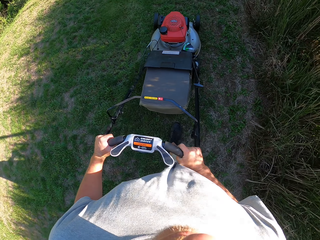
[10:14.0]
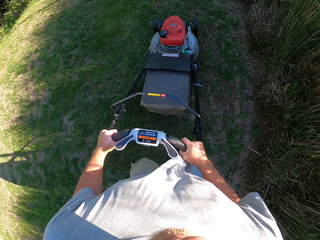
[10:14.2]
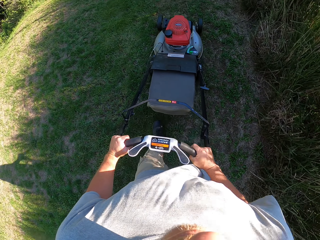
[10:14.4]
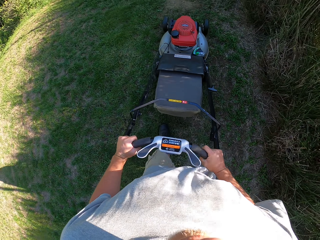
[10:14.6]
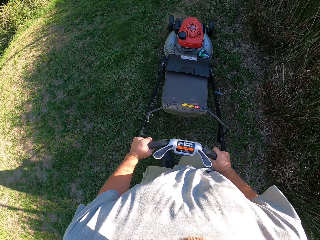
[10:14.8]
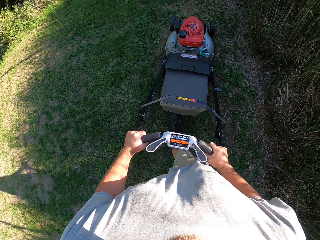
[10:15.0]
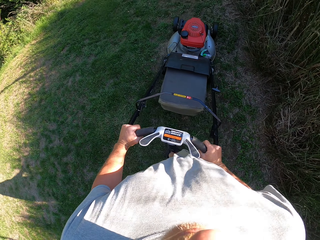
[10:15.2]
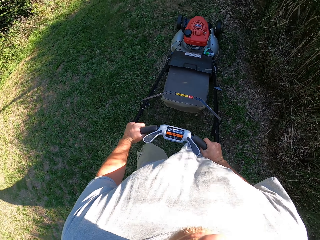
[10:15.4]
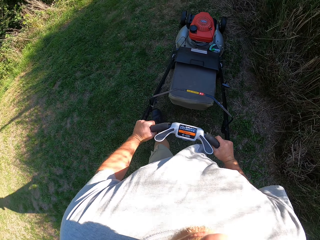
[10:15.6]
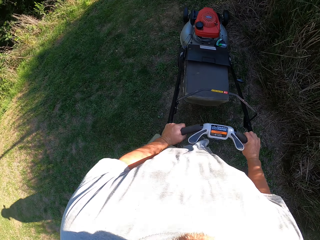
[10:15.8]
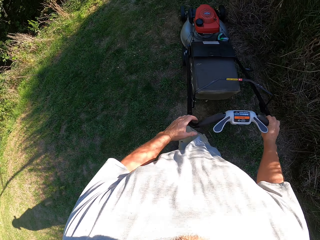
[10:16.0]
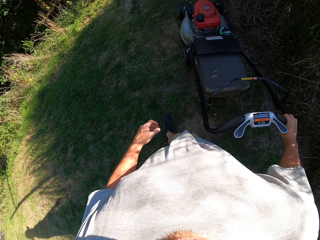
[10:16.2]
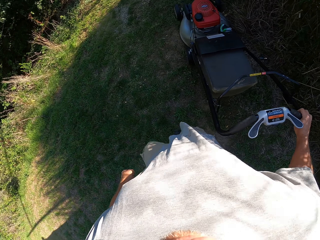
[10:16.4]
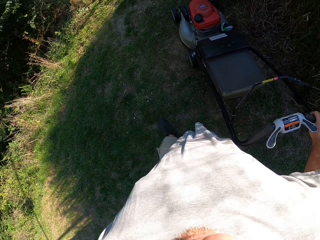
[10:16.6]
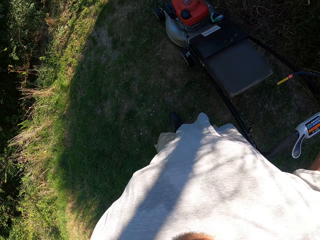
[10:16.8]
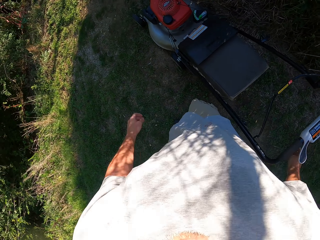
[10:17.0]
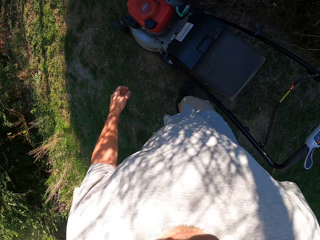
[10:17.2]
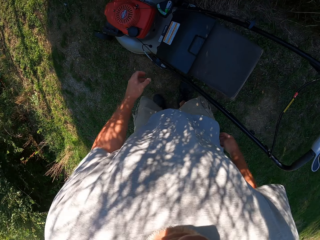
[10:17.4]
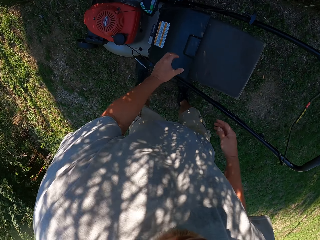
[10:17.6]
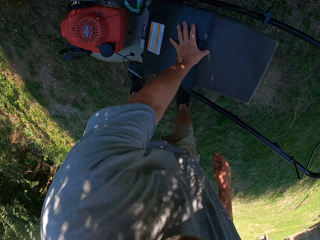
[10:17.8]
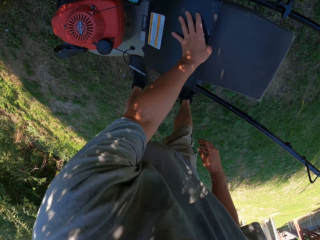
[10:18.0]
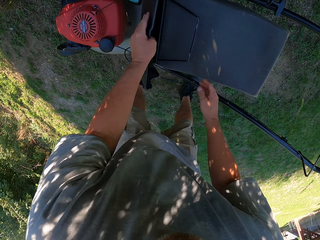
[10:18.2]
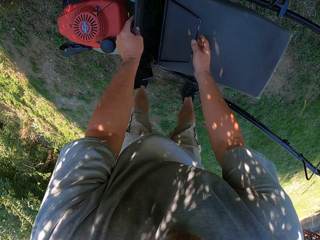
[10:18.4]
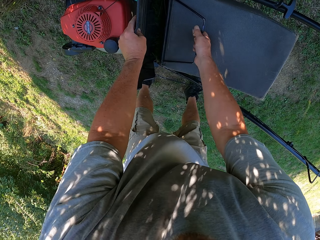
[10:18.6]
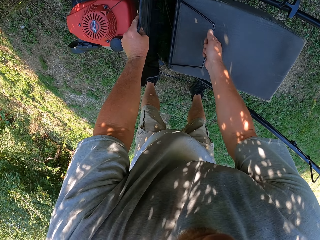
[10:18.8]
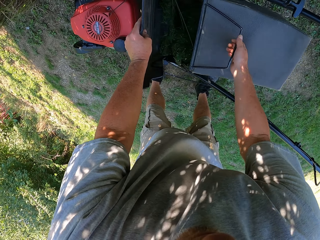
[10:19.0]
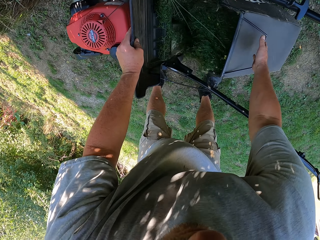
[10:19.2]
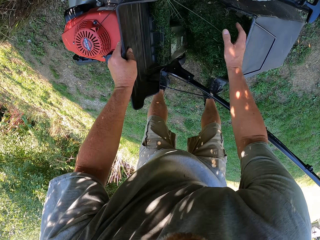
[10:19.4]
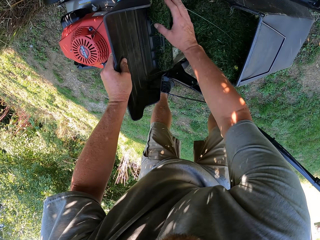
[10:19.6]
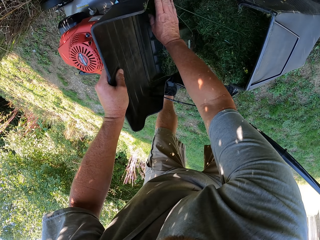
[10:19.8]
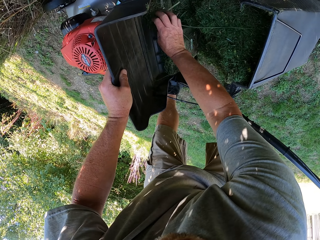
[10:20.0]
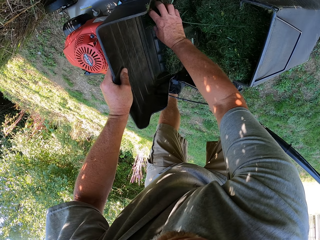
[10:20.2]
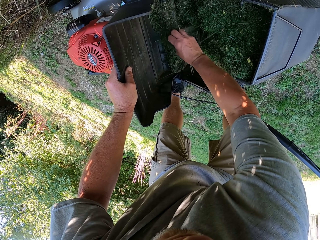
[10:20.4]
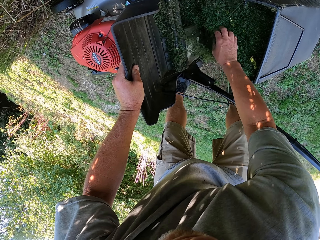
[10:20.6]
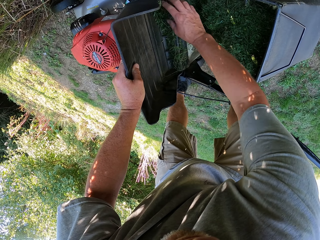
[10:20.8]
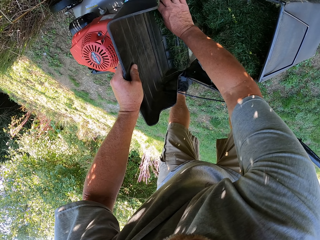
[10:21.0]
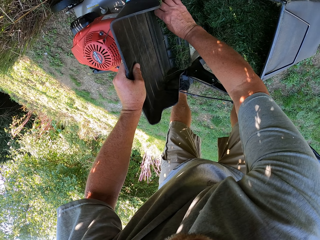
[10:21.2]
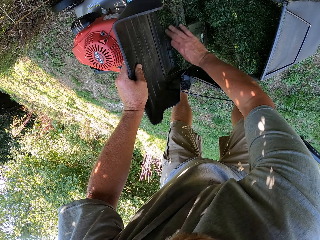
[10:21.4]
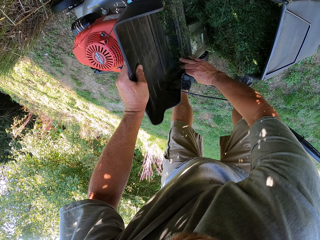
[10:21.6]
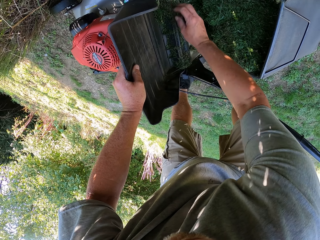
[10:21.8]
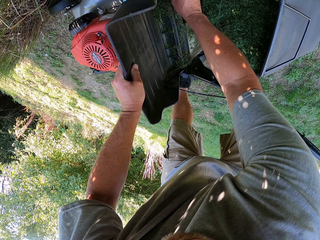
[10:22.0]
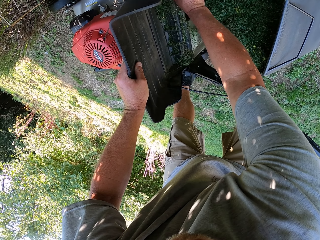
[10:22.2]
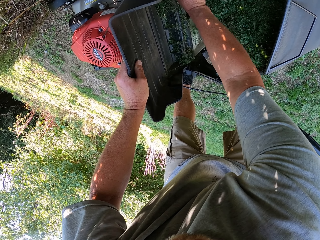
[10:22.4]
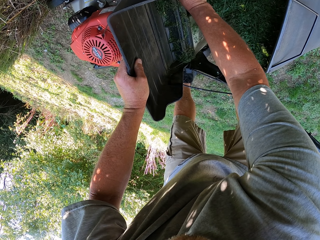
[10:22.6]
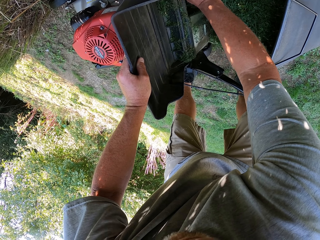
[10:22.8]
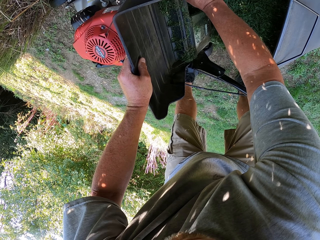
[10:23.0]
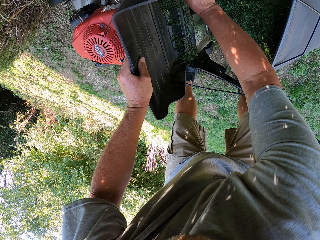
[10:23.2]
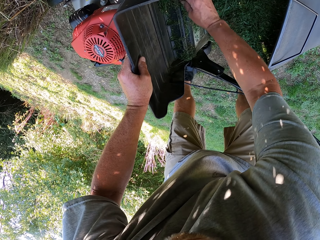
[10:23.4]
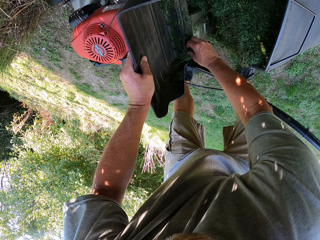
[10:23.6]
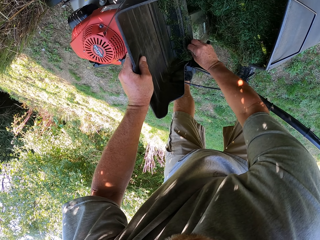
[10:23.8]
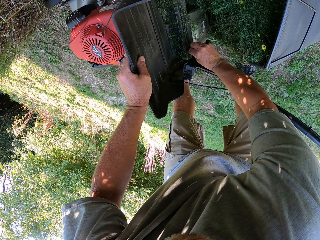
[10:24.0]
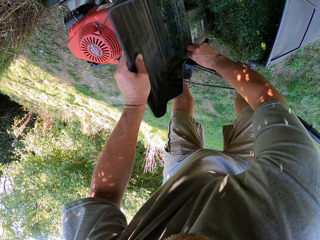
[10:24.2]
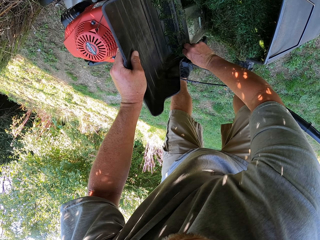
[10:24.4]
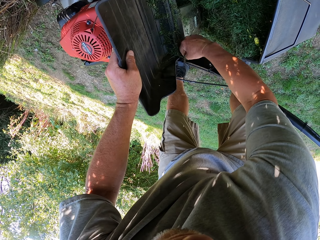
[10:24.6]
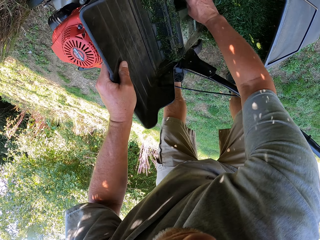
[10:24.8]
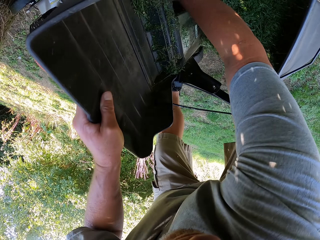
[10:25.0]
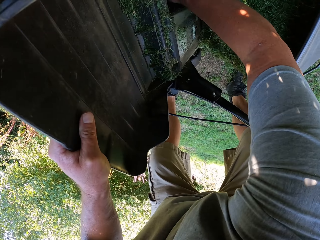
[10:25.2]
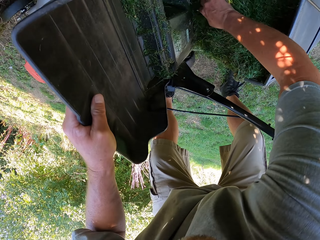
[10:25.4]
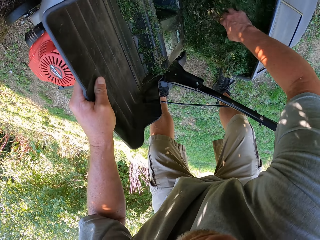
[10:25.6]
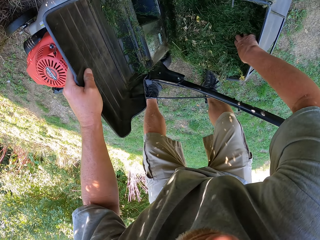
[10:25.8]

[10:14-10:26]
The camera wearer mows the lawn with the mower. They remove the grass bag from the lawn mower. They open the mower. They remove grass on the mower. They move.

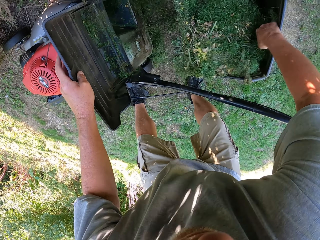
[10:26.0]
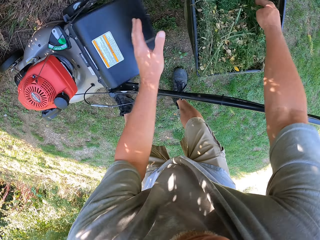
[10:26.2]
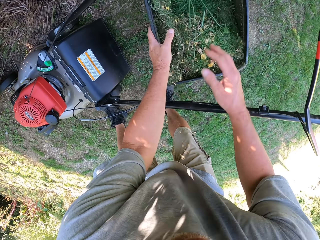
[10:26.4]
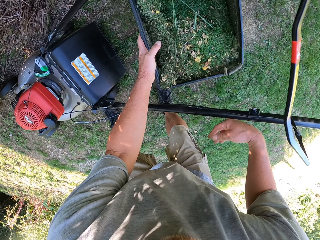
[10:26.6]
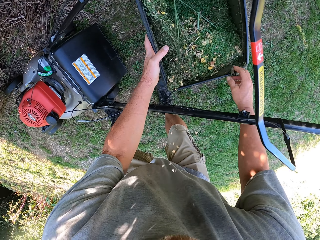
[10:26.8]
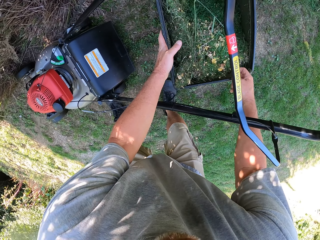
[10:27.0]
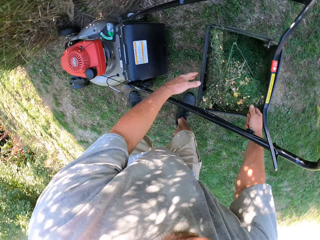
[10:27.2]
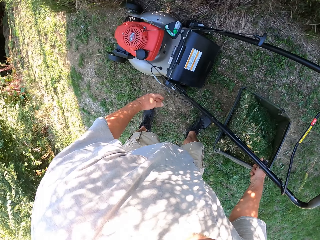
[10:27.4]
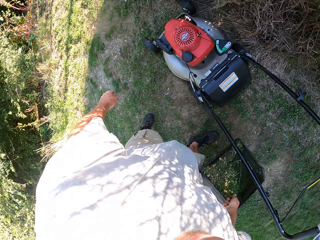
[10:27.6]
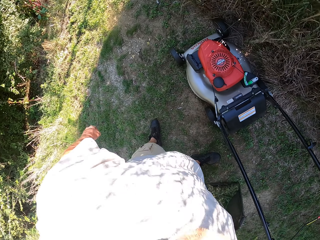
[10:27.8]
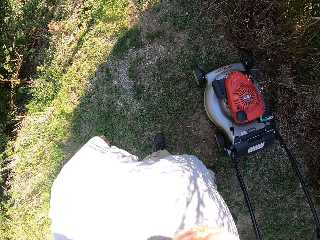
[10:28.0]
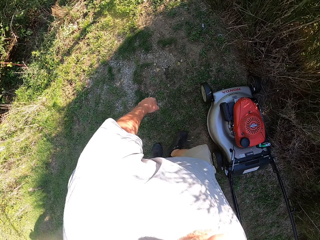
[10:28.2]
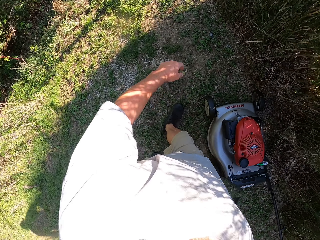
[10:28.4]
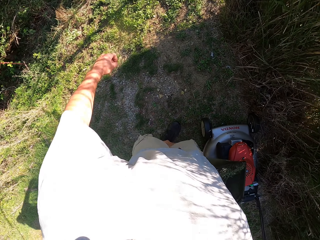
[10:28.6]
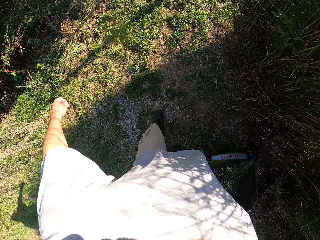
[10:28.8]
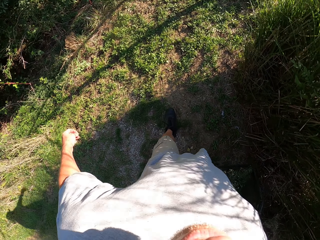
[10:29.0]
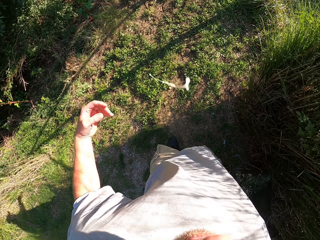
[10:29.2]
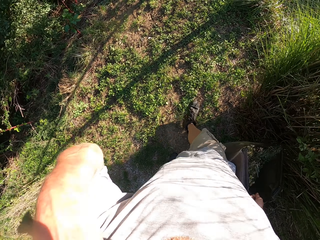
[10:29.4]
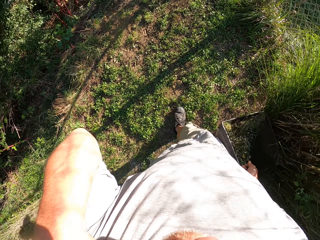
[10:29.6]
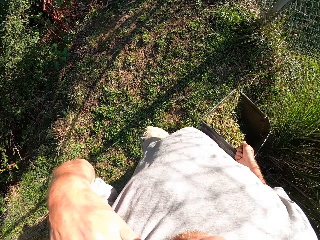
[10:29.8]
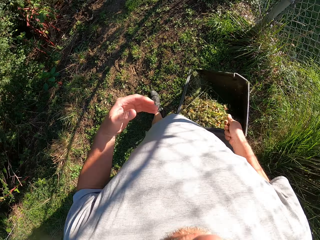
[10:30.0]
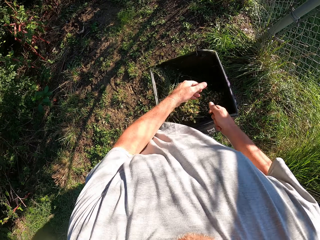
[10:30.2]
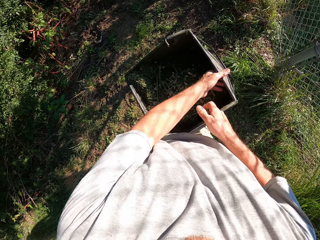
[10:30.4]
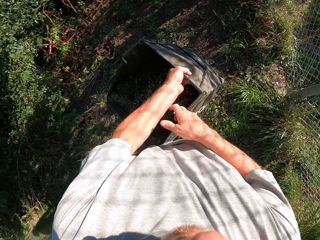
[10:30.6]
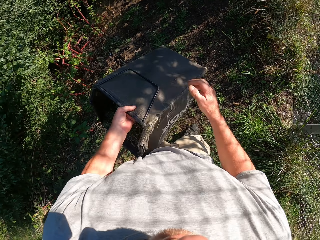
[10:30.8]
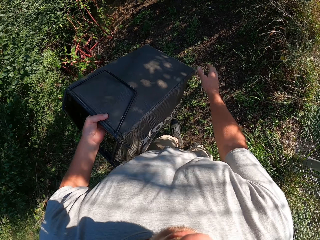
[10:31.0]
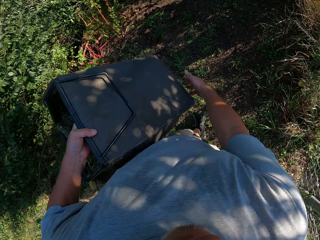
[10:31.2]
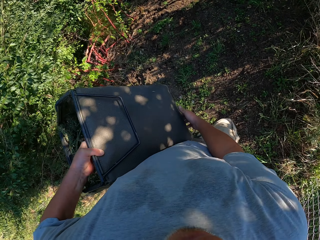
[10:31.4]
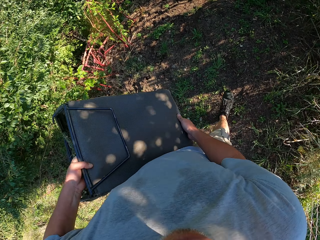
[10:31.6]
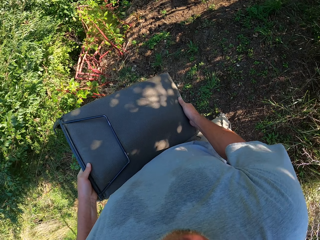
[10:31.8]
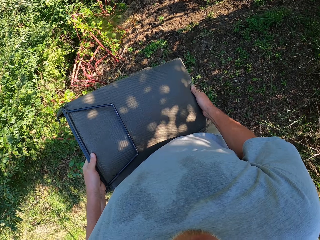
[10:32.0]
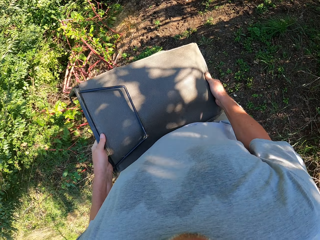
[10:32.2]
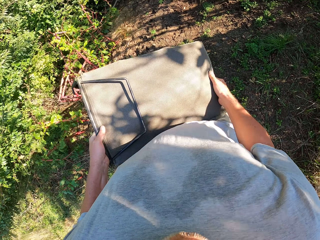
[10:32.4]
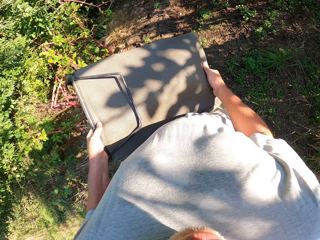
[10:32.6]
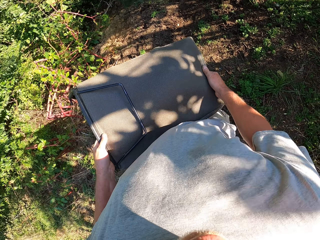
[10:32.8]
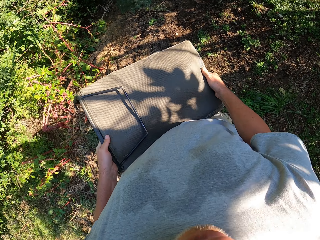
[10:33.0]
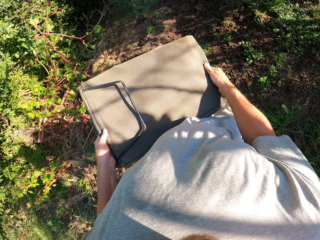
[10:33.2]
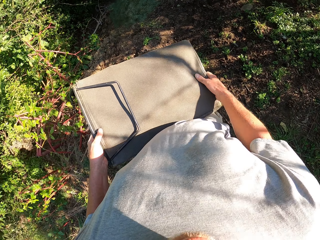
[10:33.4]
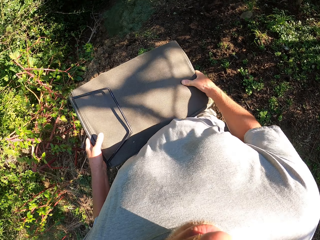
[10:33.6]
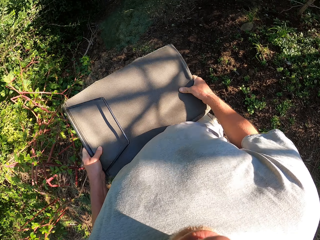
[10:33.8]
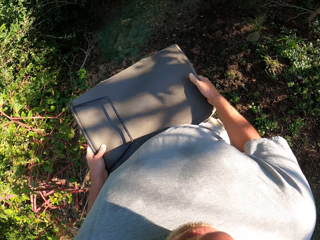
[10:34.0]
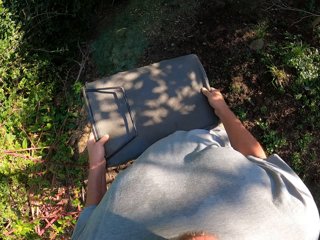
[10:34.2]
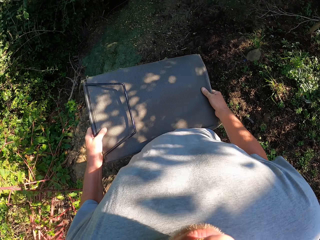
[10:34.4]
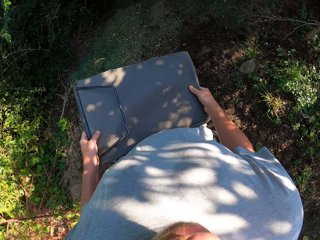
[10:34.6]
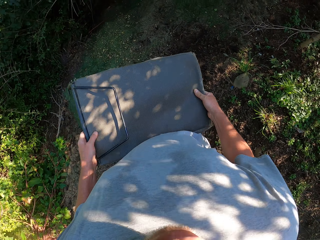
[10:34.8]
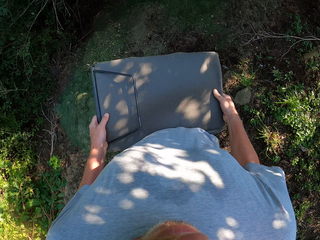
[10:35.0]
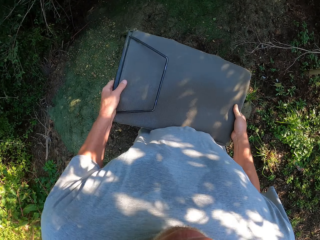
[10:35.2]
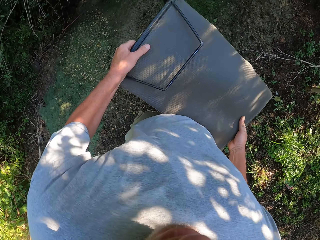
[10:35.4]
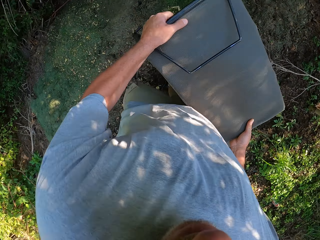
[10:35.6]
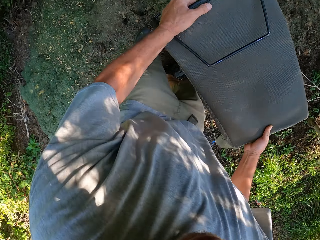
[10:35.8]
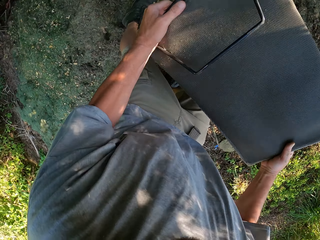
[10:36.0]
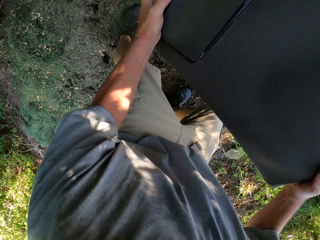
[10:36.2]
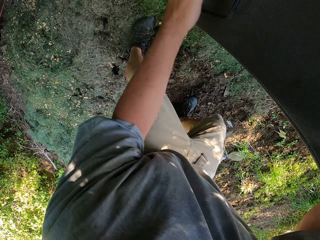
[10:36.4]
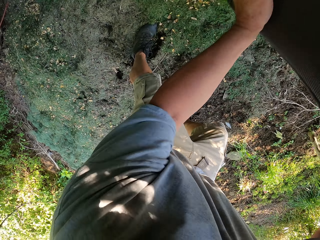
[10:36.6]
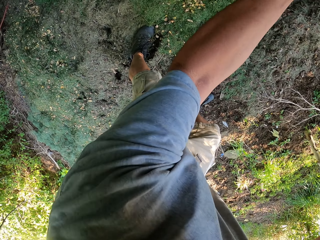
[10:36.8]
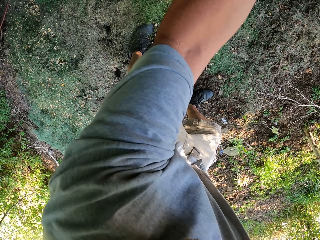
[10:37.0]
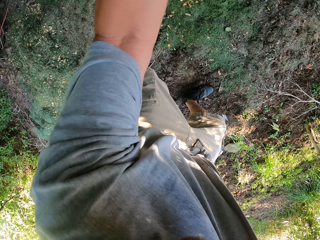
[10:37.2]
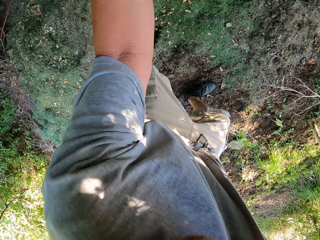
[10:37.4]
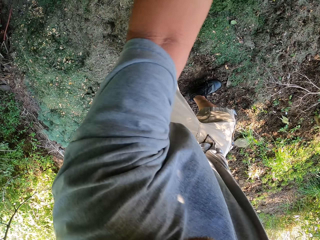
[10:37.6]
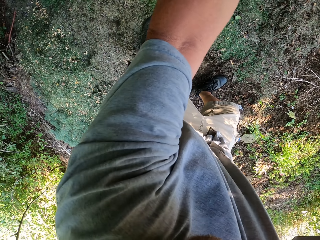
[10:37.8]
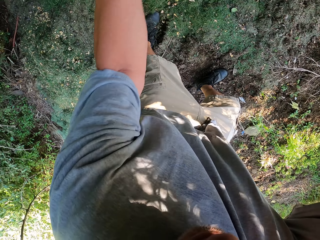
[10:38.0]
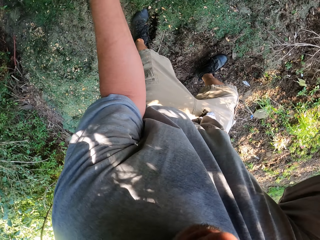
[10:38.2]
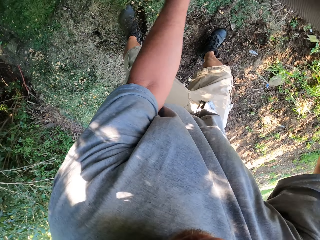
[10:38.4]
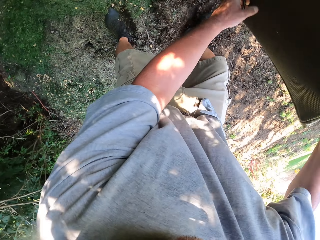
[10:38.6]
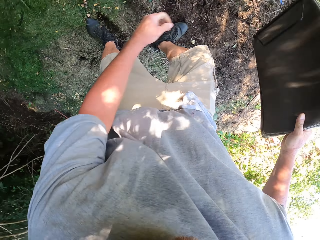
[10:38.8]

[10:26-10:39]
The camera wearer picks up the grass bag or bucket from the floor. They carry the grass bag. They carry the bucket. They pour the grass on the ground.
